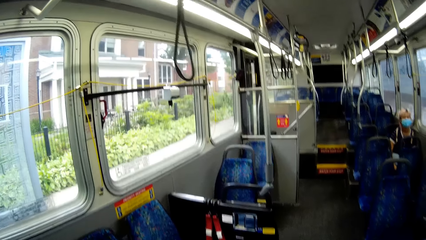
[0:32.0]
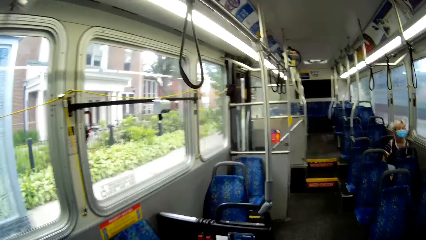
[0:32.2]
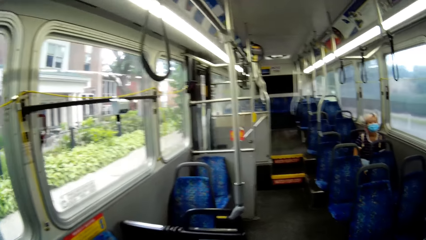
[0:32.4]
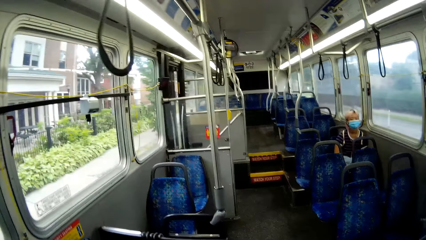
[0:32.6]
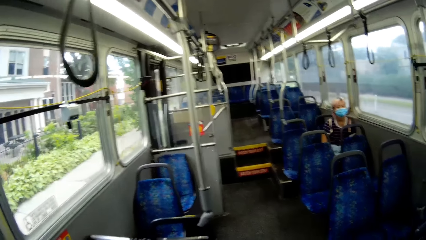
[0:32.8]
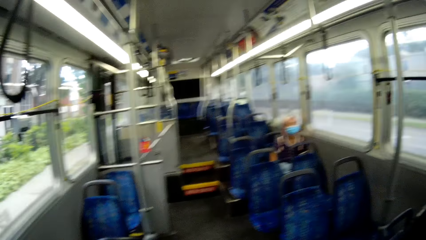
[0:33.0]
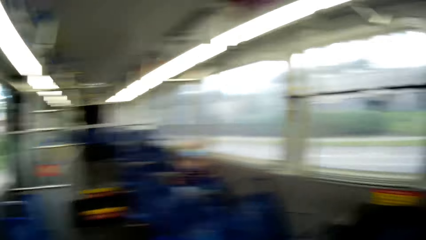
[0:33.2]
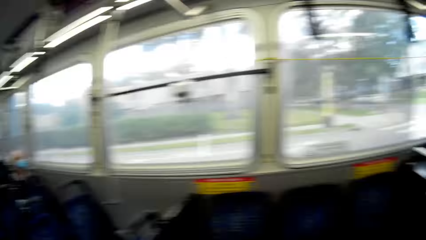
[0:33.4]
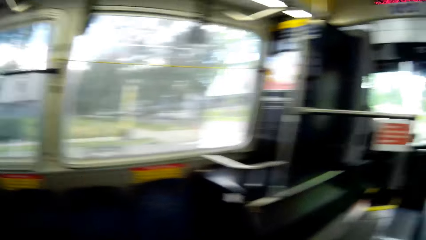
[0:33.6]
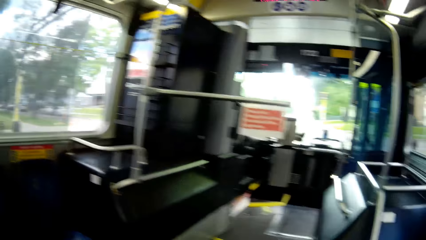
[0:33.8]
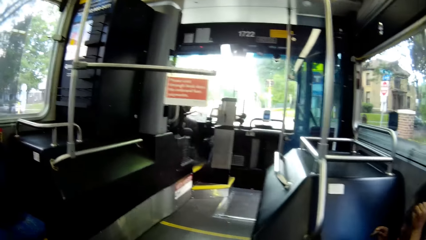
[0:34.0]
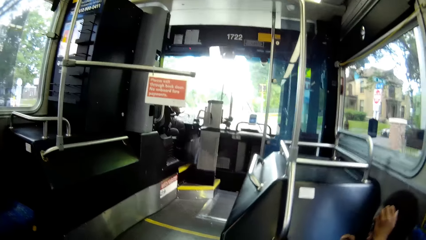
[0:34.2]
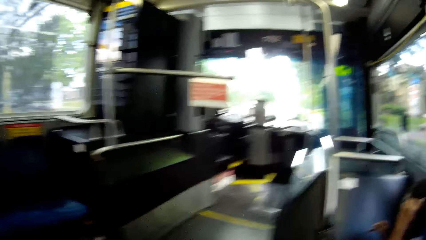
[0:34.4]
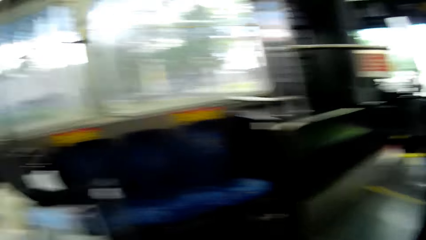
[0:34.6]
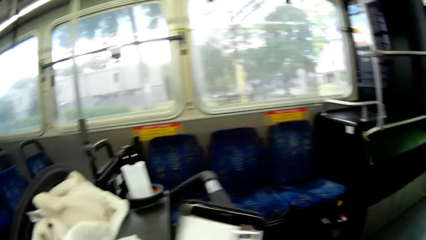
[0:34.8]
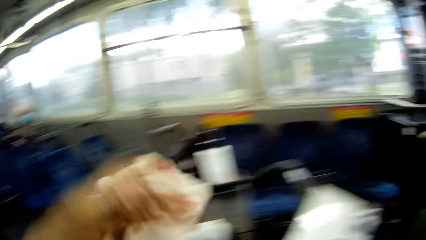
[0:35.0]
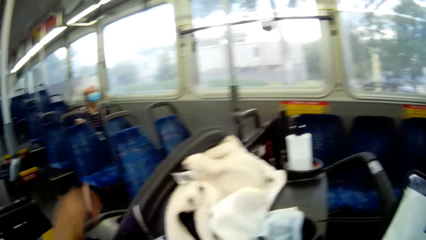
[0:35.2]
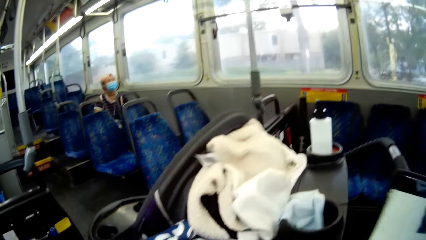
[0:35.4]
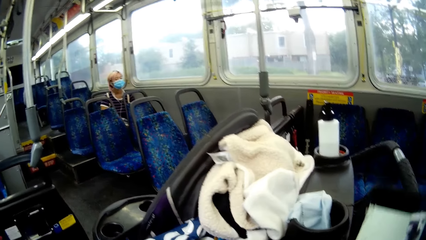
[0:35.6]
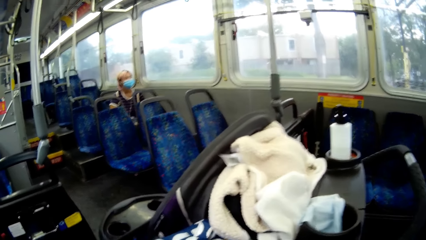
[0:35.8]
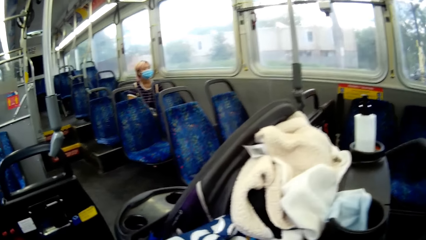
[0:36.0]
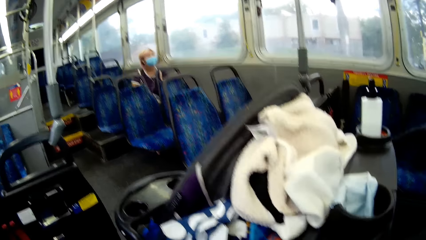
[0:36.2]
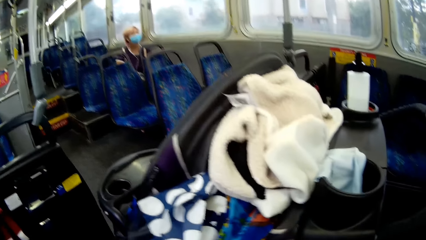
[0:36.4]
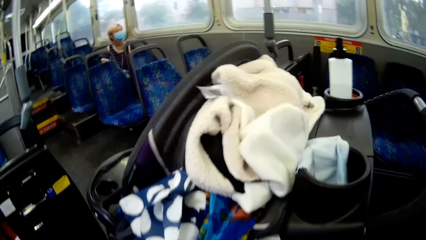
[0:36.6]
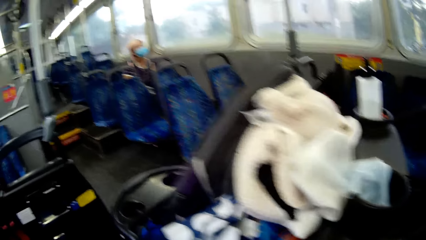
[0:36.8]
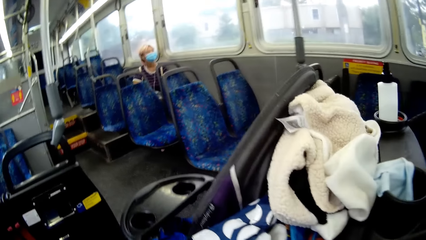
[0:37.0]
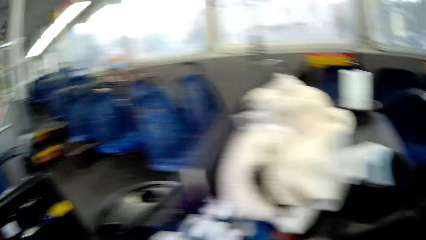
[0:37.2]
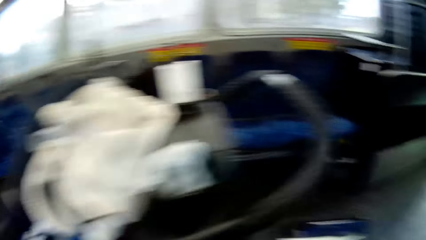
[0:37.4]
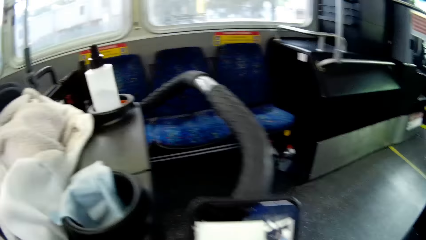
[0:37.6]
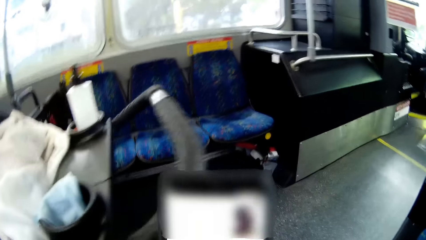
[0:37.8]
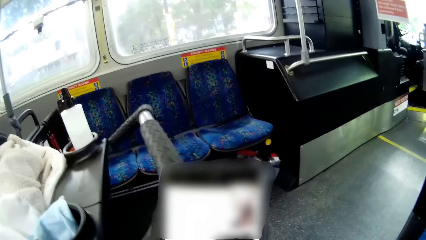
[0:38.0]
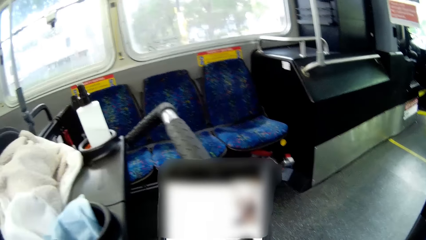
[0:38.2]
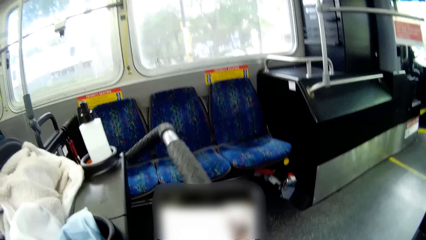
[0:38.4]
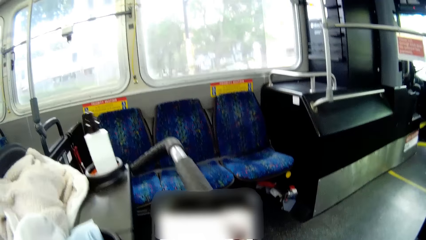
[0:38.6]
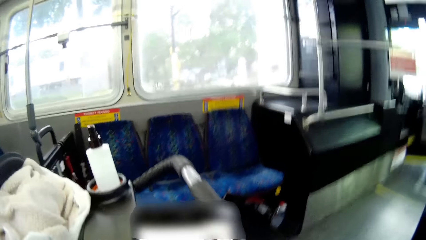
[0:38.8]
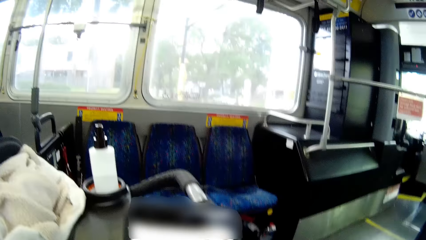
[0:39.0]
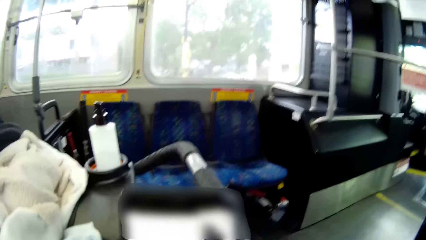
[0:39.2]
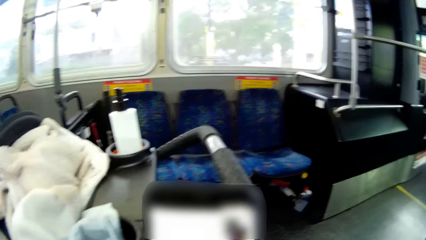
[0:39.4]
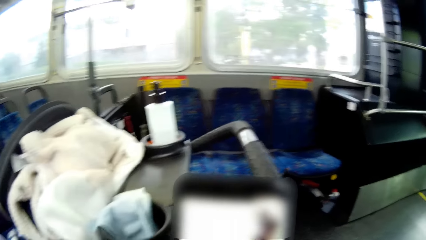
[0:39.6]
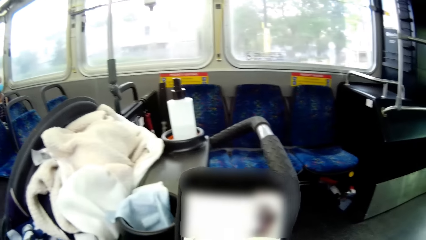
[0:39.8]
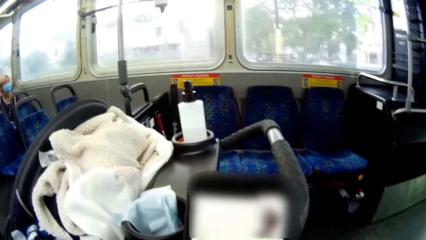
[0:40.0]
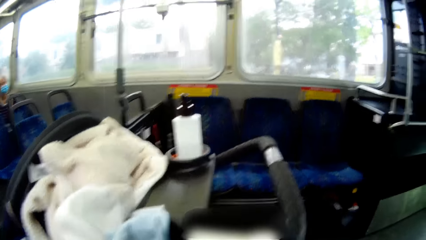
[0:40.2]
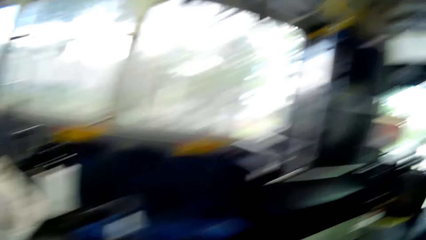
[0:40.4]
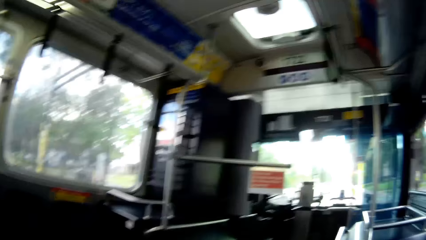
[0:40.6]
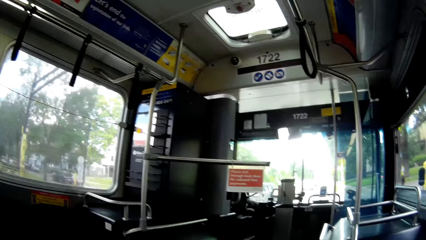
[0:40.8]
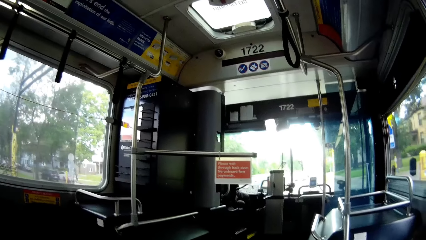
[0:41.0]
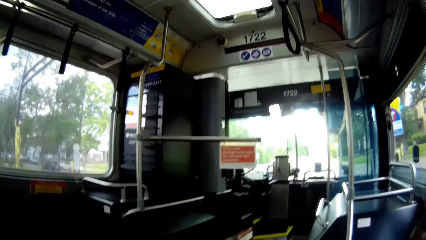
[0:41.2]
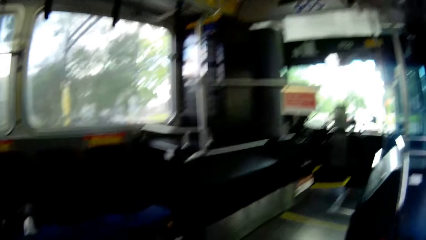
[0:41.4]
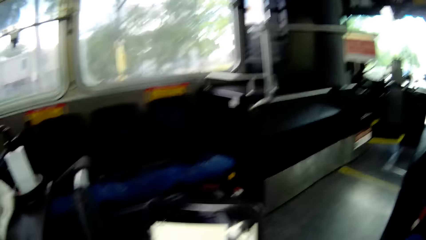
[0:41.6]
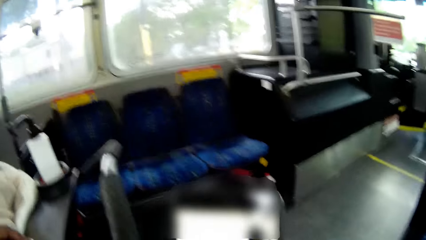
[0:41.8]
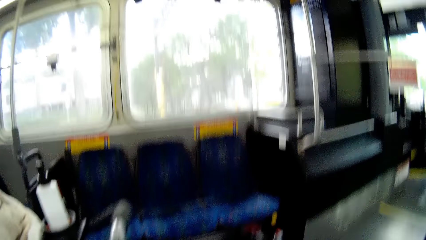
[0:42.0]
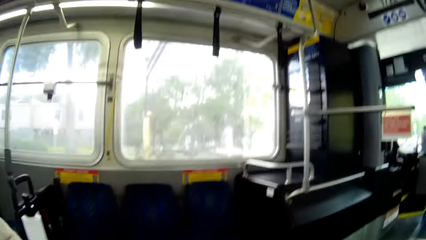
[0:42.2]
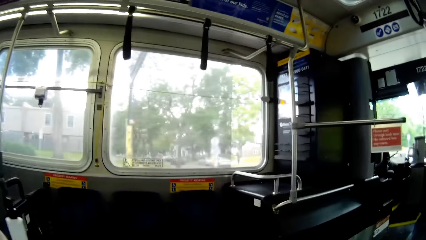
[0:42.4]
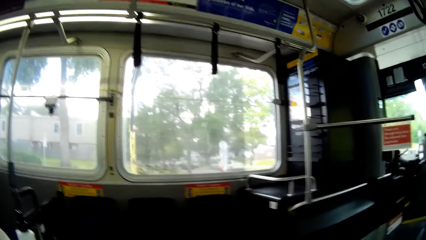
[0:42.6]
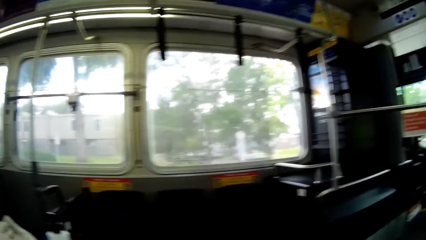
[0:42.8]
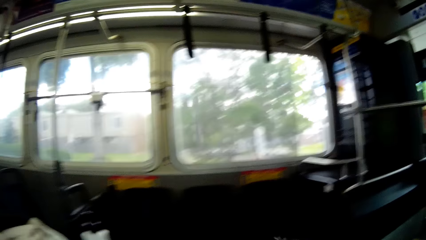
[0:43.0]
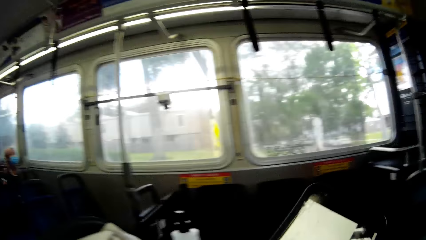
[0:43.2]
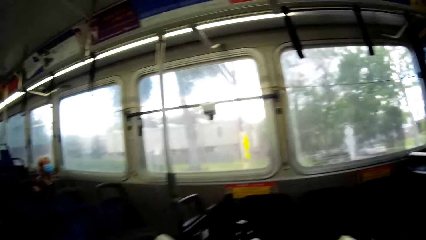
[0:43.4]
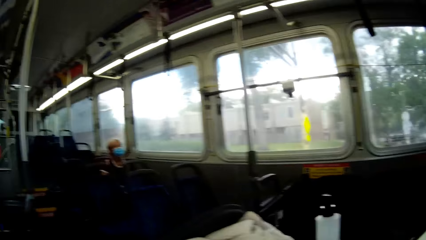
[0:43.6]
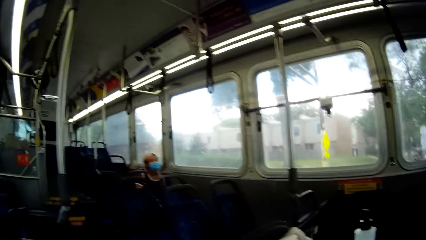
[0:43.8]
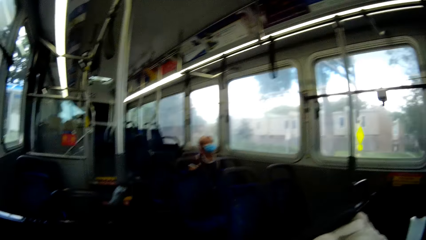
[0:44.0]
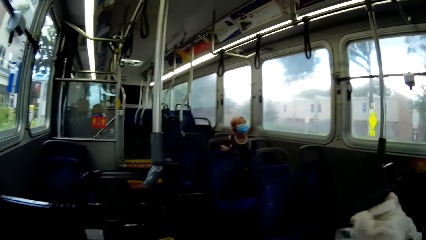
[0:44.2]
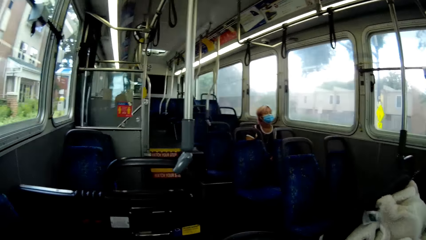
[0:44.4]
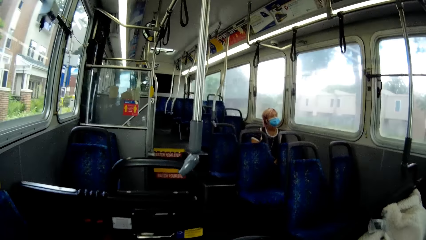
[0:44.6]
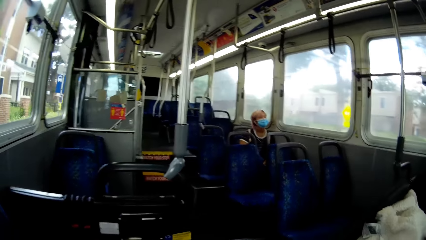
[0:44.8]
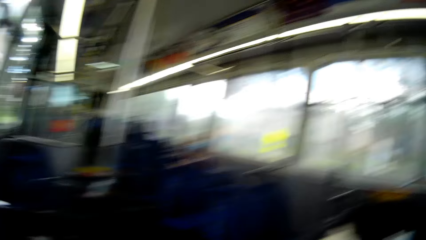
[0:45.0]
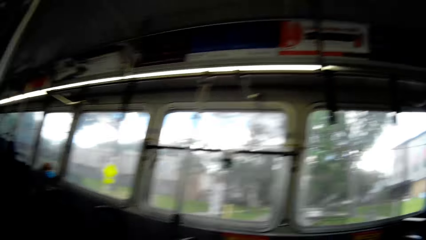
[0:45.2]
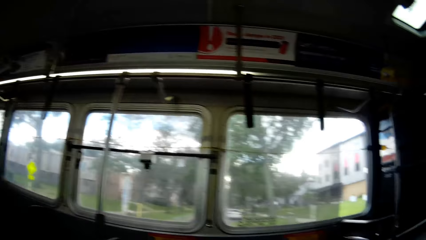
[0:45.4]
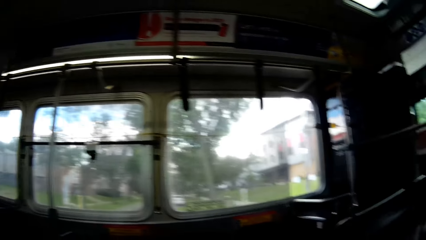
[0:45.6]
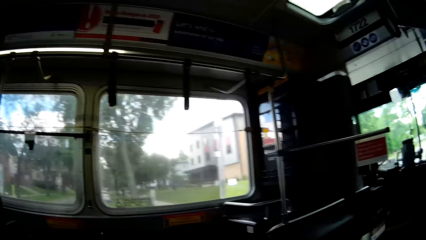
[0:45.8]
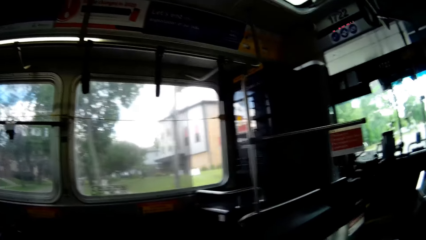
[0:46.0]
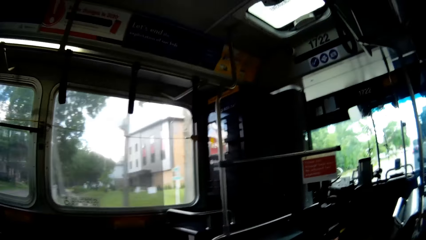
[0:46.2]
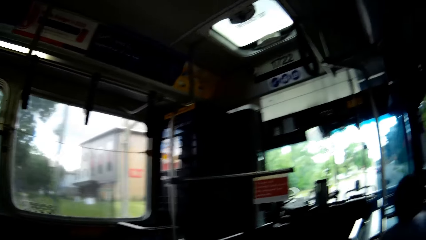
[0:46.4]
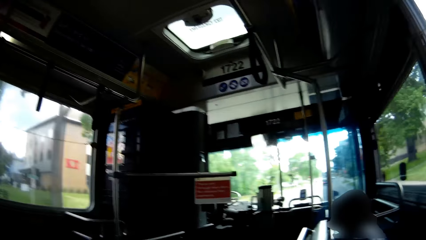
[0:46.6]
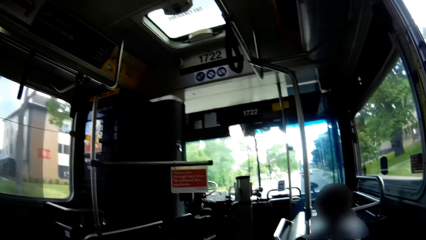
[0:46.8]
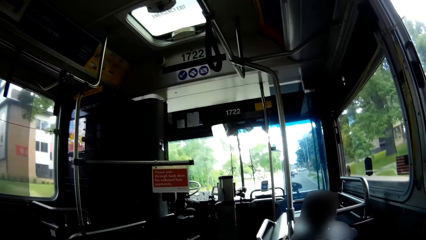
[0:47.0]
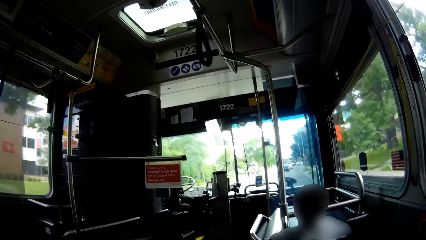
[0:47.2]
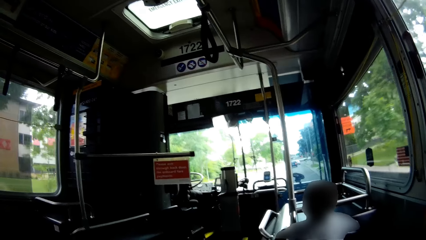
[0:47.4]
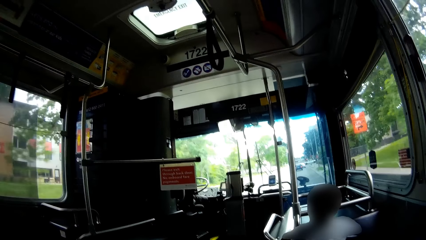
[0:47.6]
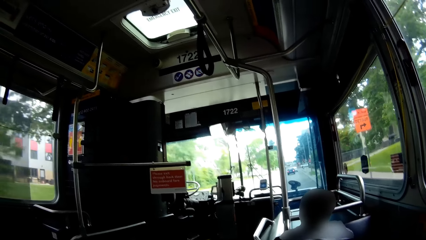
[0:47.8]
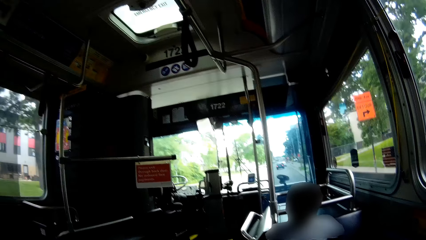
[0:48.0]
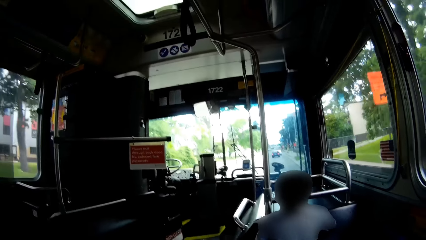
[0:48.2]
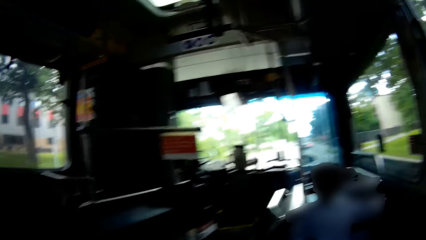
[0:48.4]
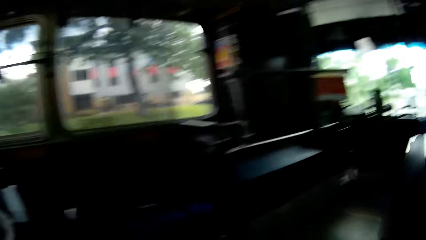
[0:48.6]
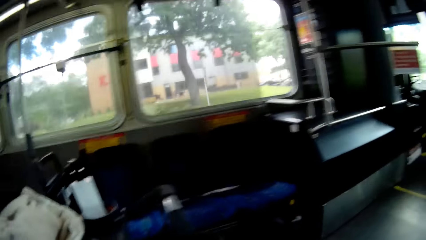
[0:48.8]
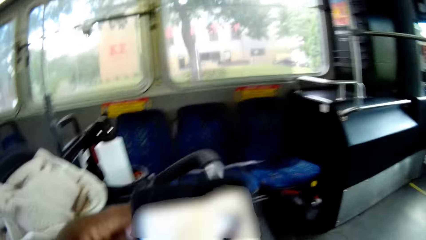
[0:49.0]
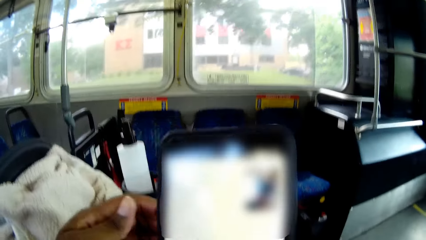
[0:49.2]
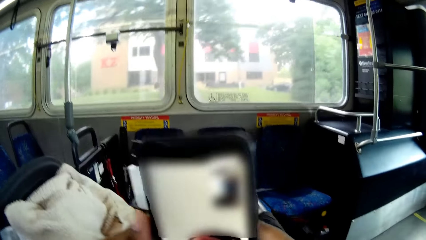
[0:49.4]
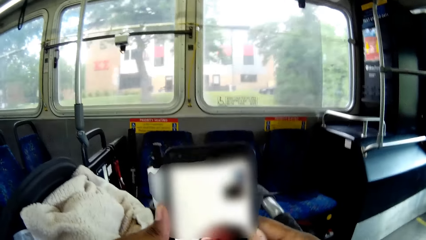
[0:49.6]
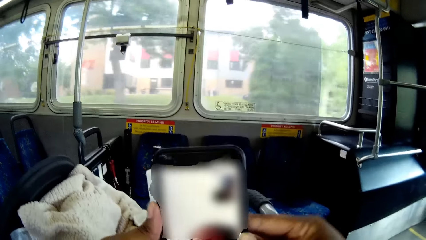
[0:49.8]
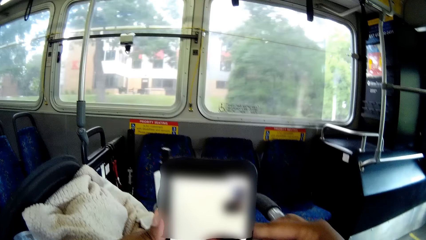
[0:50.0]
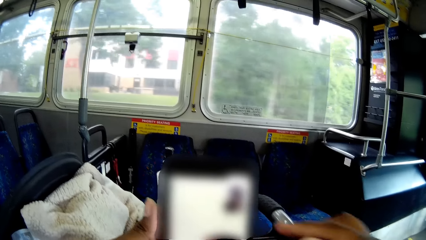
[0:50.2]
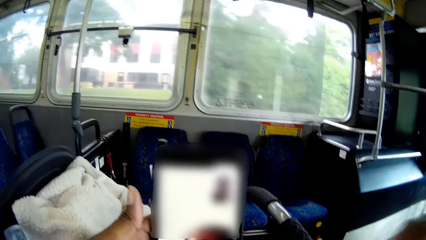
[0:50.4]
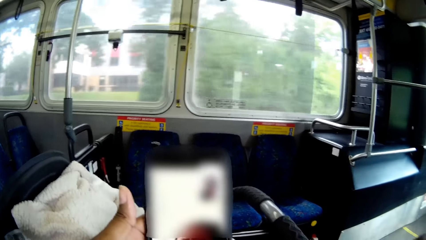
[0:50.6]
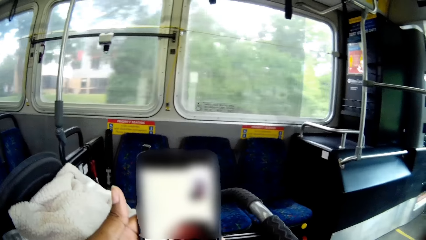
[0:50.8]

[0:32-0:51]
The camera wearer places the baby pram on the bus floor with her left hand. She holds a phone with her right hand. She adjusts the baby pram with her left hand. She operates the phone. The man drives the bus. The camera wearer talks over the phone. She passes the phone from her right hand to her left hand. She holds the phone.
